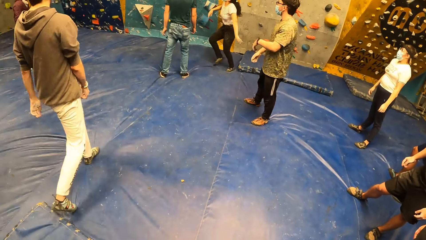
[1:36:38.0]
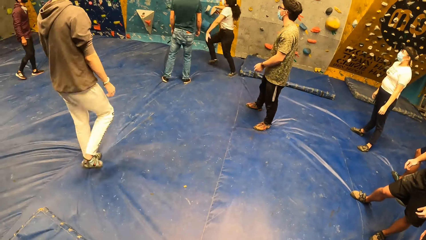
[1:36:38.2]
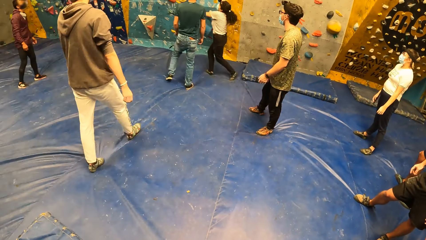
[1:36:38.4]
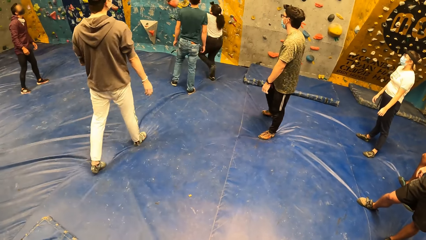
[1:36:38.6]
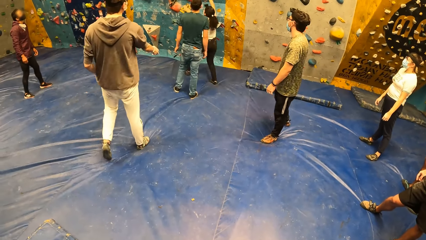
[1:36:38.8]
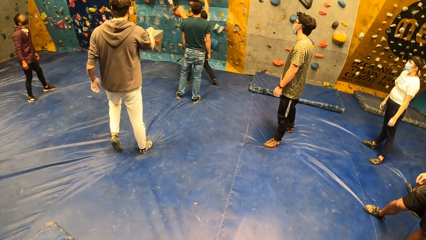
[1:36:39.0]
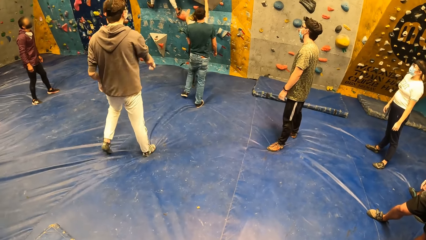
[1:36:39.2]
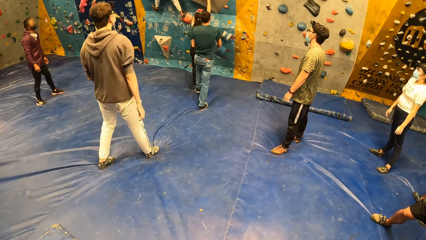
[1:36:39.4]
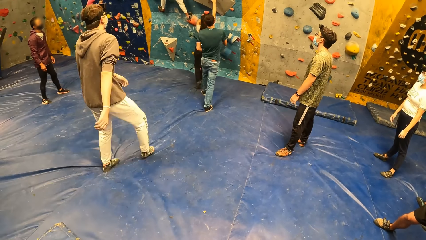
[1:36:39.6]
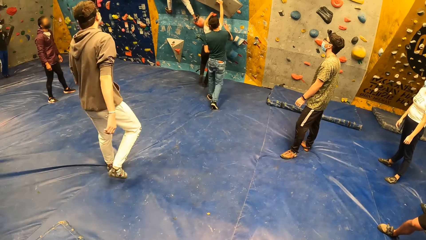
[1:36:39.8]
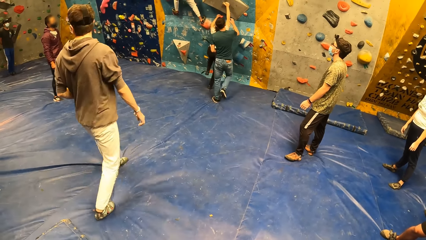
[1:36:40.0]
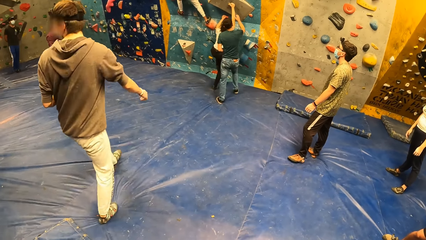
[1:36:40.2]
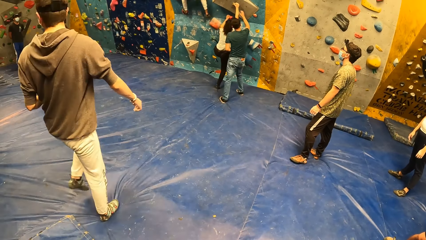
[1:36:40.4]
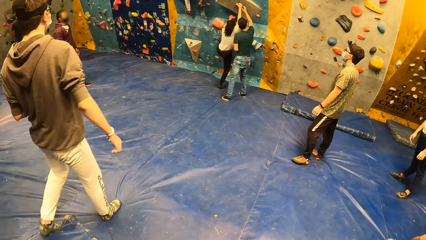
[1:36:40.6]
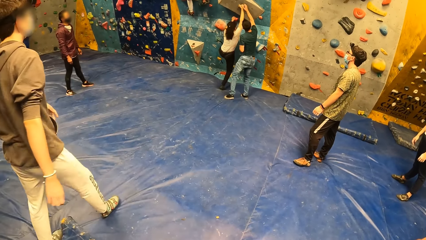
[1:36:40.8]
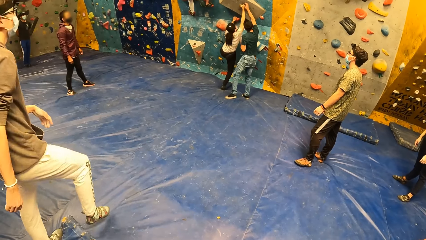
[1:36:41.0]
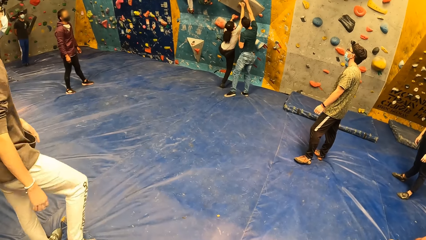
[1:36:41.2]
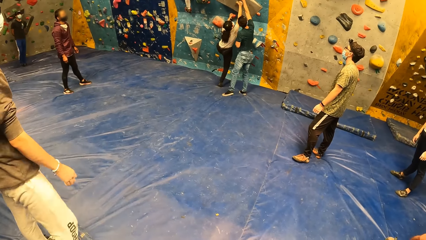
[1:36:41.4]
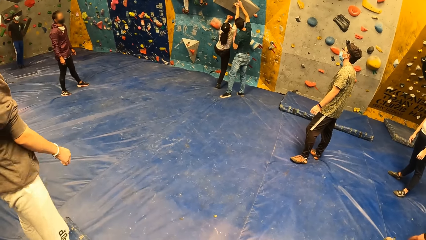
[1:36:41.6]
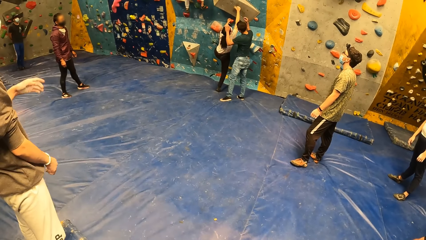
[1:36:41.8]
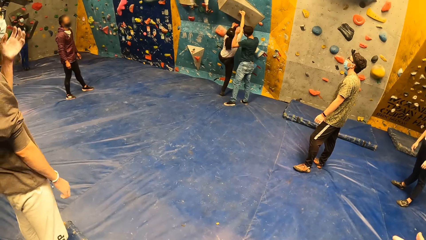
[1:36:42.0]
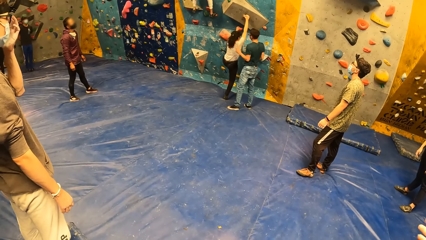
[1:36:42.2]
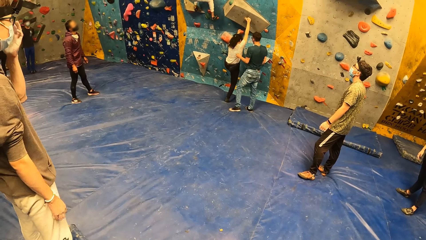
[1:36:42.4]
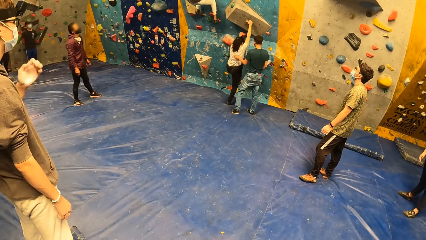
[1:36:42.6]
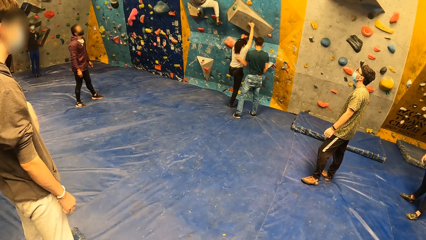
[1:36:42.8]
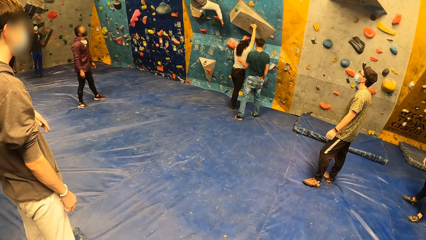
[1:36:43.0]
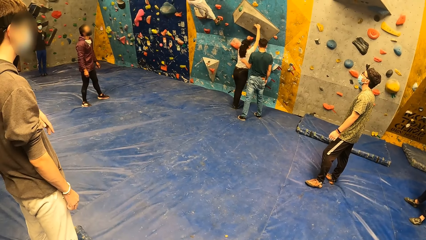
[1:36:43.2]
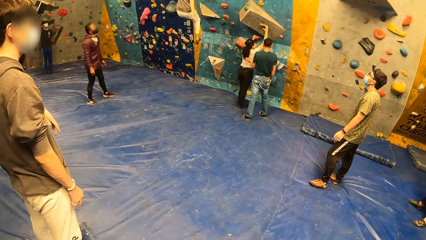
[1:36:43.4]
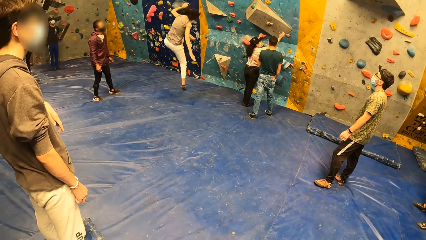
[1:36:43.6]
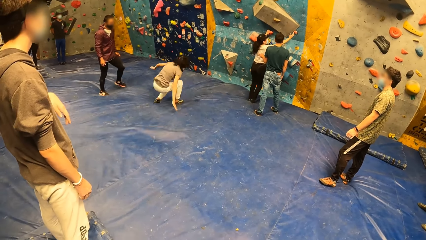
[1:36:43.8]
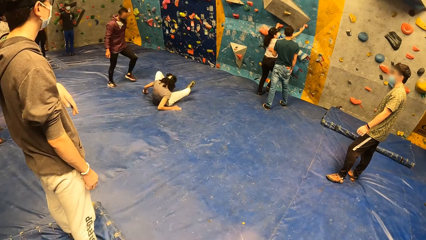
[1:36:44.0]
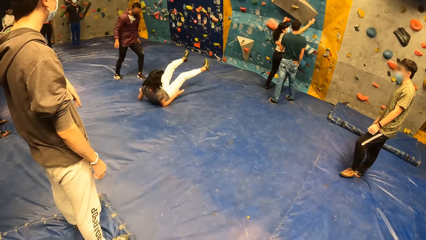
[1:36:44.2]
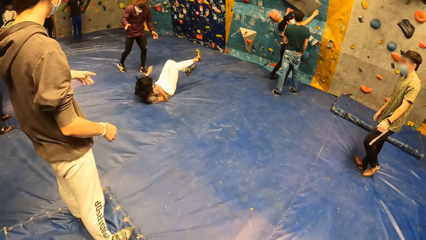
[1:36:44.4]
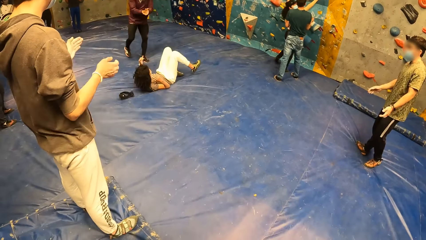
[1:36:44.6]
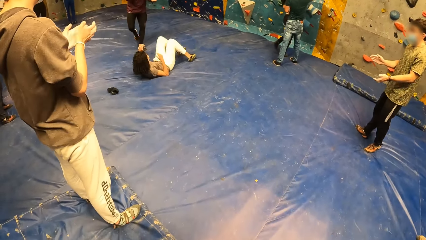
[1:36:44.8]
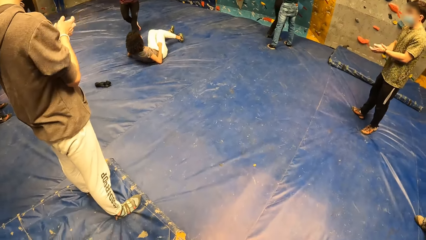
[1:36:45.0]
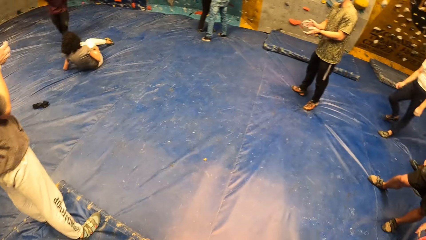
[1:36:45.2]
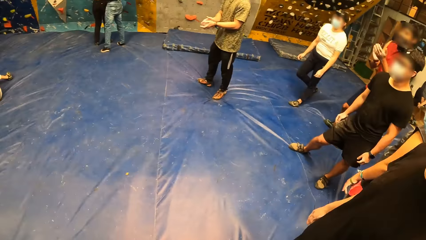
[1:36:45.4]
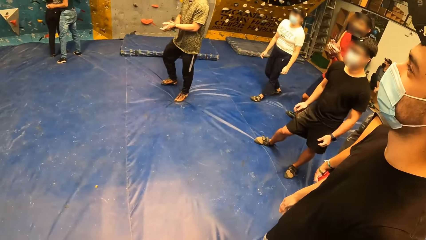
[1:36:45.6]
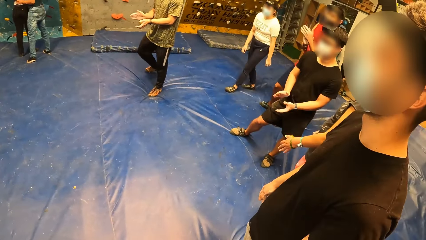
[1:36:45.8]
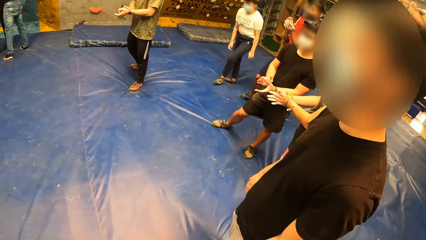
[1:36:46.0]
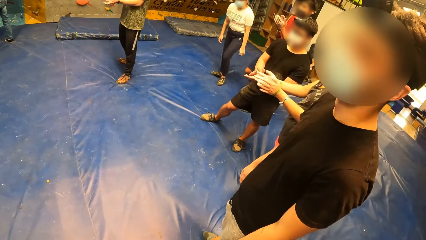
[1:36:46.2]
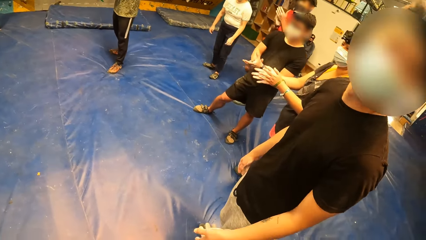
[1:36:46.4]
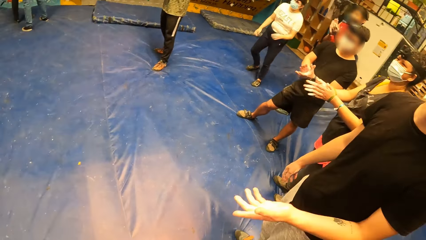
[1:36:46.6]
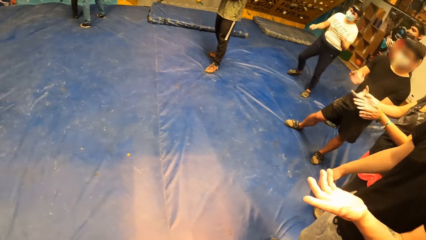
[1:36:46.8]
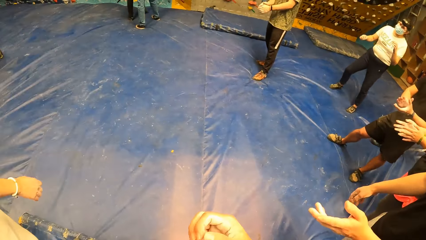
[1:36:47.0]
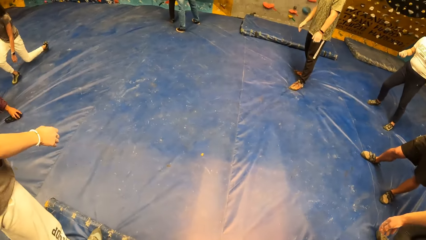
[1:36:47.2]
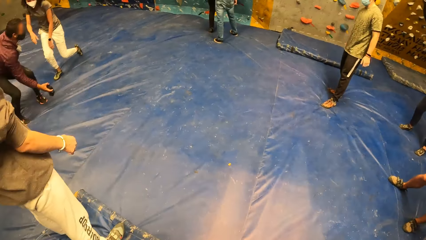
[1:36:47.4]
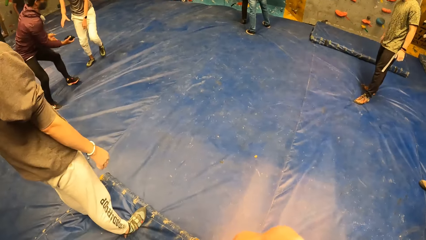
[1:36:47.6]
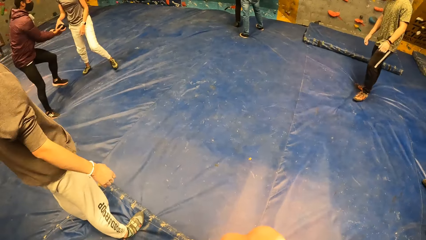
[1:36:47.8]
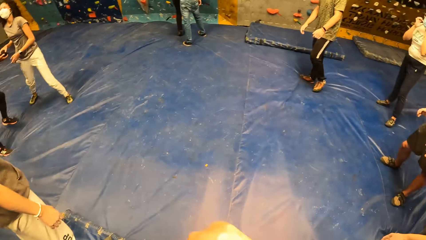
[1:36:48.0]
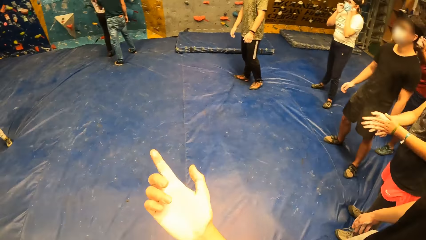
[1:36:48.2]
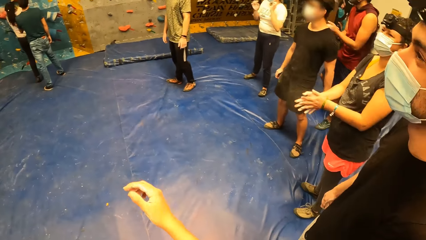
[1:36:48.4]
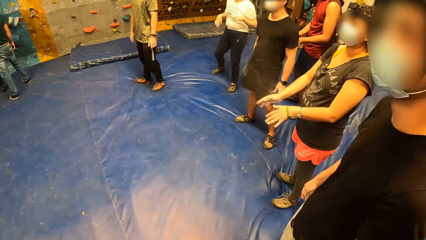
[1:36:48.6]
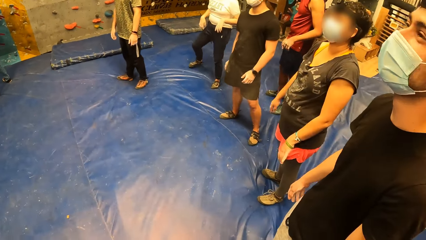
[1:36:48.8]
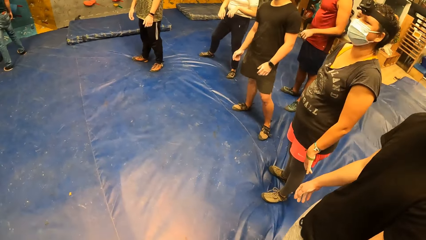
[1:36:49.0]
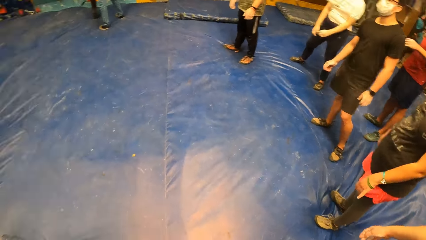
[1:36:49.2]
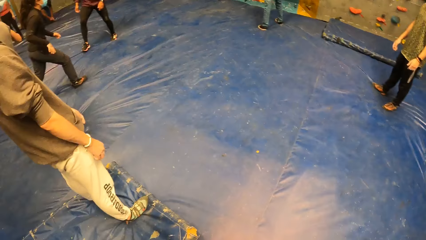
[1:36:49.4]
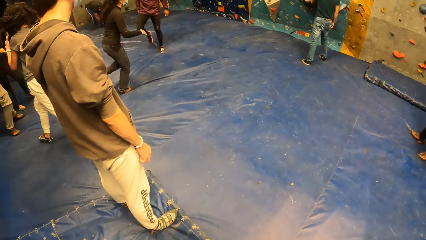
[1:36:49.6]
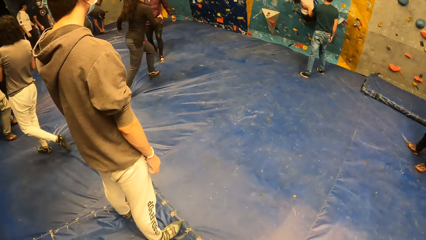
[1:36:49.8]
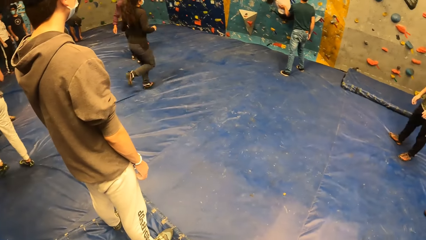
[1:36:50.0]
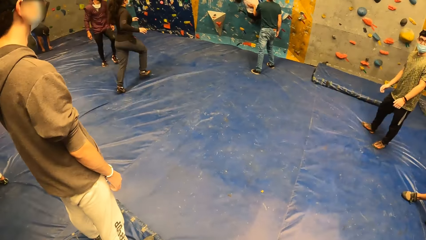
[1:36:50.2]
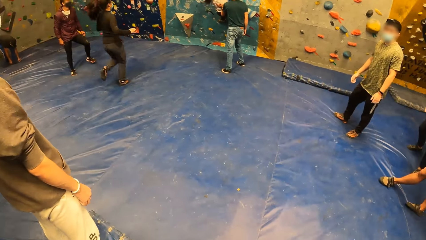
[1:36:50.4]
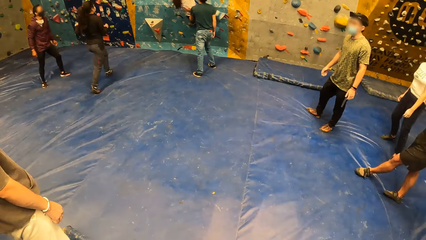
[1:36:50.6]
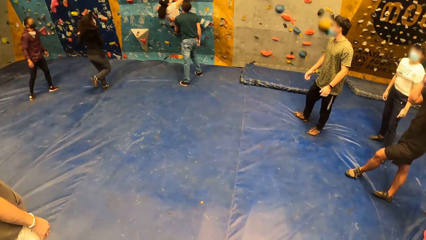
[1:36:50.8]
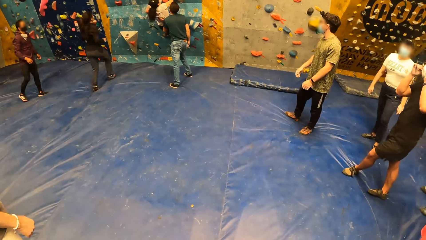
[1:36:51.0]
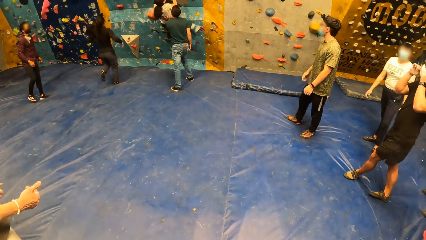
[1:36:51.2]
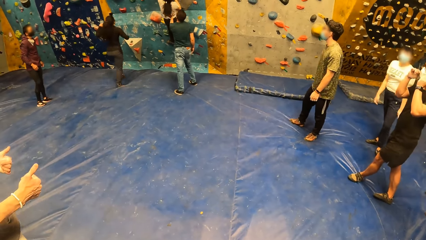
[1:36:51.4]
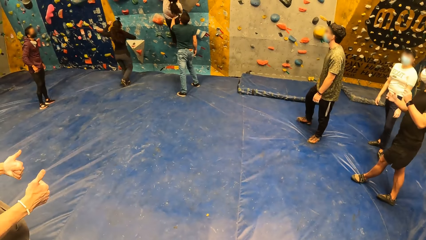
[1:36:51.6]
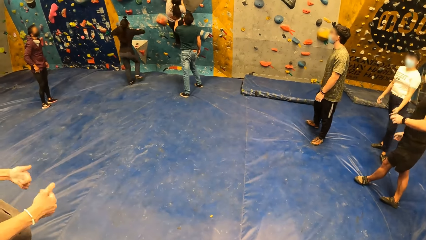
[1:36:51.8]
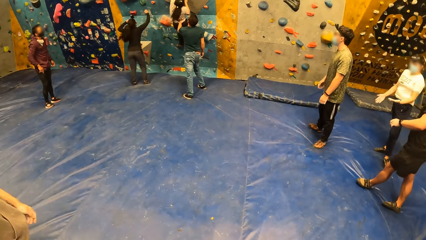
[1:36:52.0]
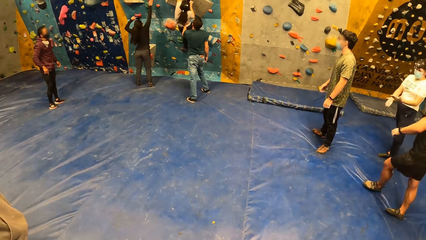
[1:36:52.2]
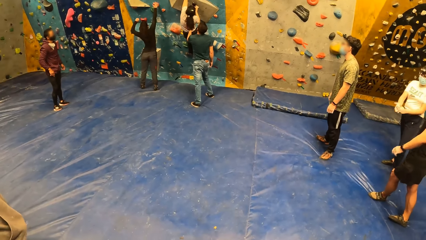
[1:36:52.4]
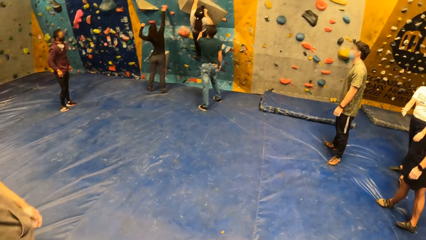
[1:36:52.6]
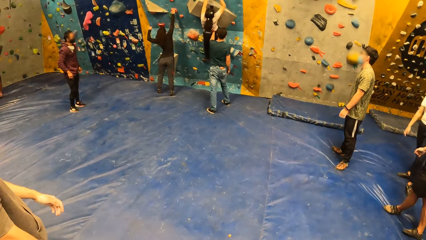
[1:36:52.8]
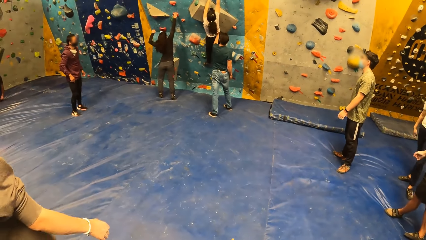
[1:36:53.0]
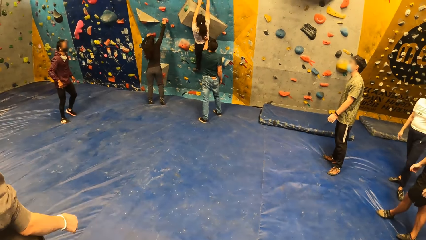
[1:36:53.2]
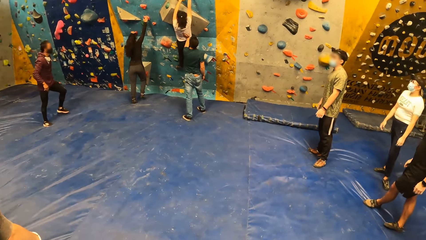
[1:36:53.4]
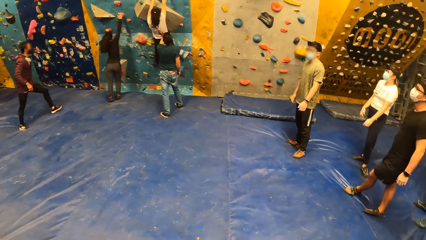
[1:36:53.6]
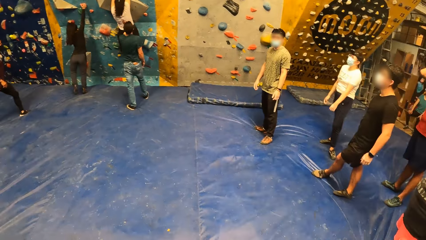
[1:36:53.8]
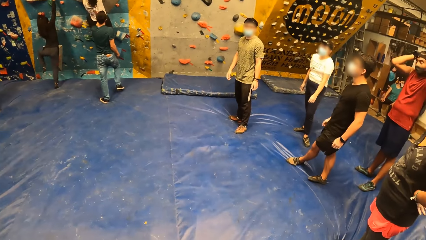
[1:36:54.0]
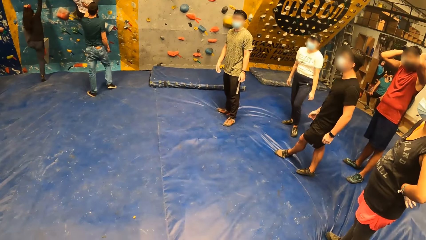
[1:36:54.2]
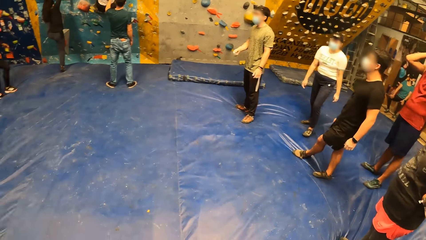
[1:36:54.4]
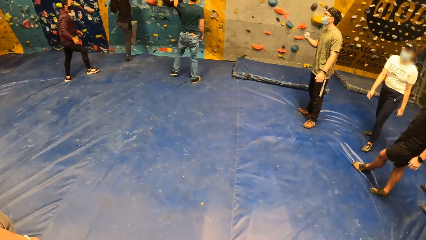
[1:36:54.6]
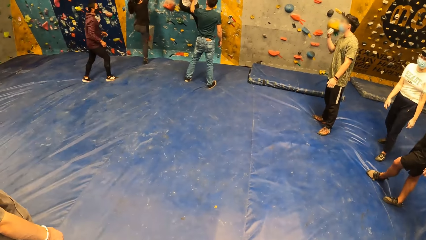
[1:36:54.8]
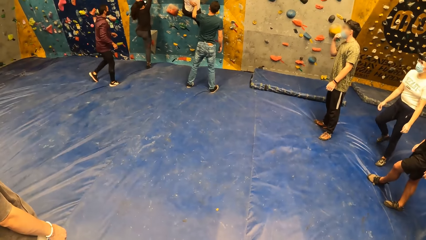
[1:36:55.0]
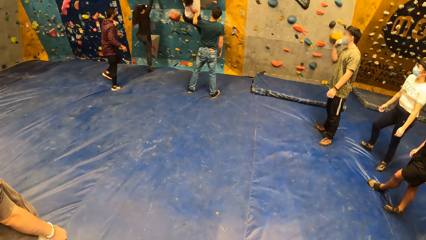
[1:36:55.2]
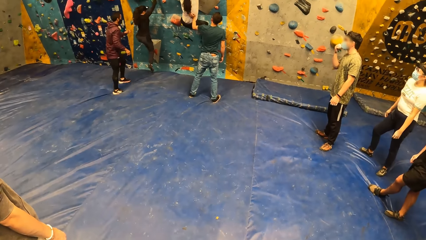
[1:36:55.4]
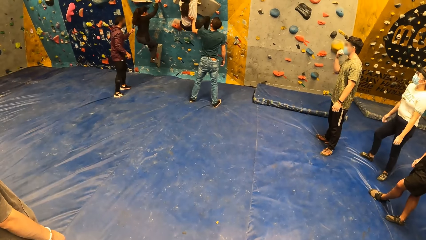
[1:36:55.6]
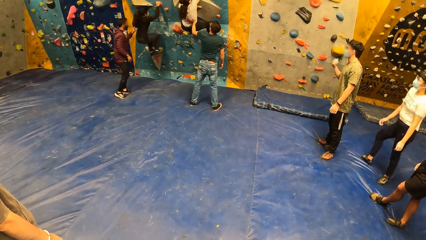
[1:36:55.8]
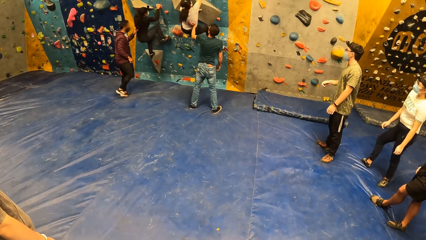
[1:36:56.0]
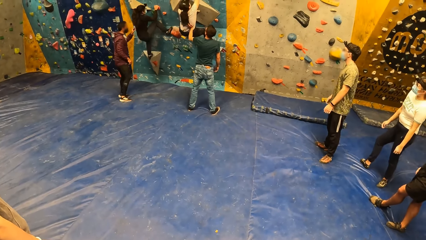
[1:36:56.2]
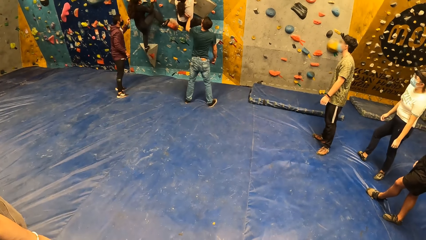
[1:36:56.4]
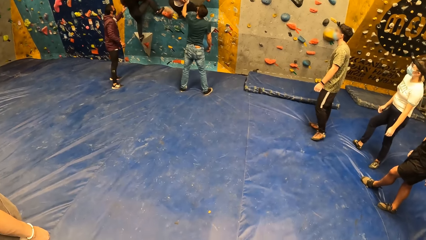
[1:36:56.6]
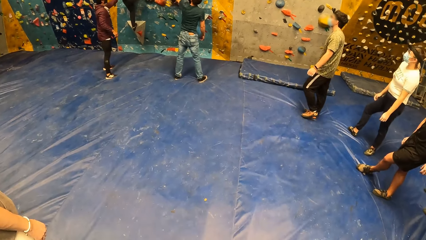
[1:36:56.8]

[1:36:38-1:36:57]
A man looks at the artificial rock. Another man claps. The camera wearer looks around. The other man walks.
